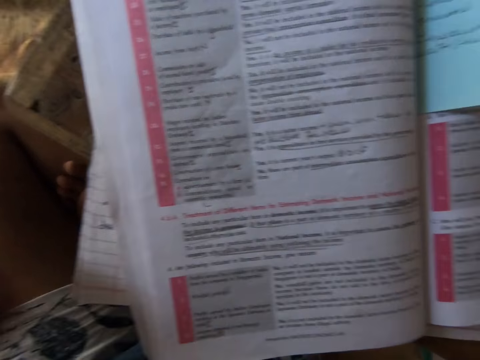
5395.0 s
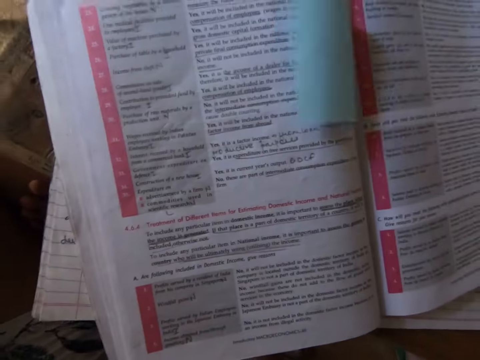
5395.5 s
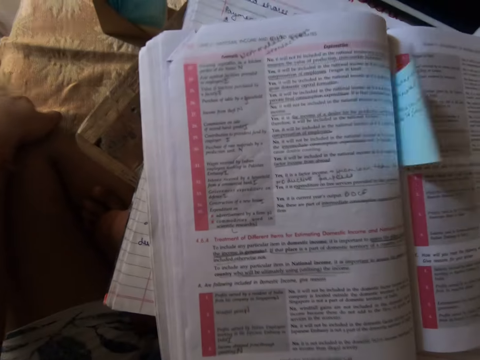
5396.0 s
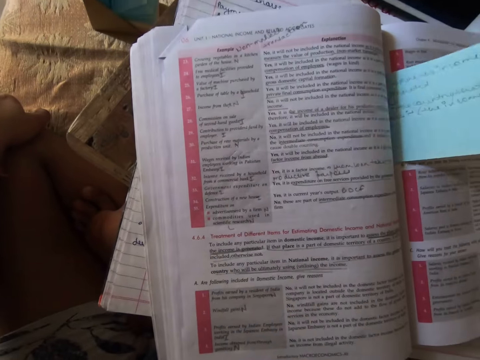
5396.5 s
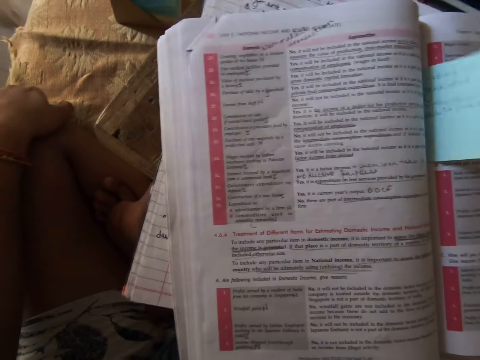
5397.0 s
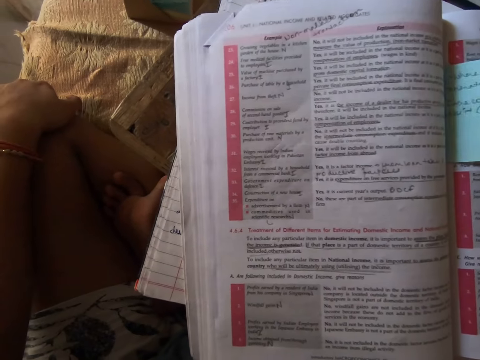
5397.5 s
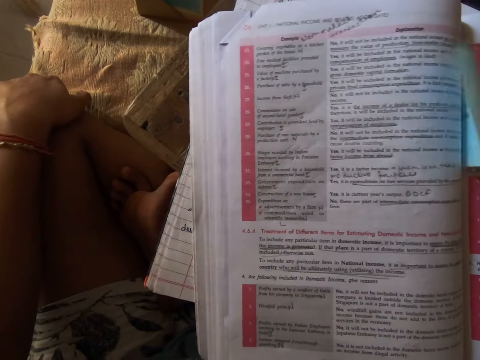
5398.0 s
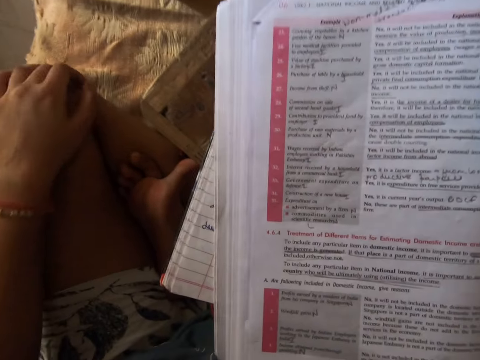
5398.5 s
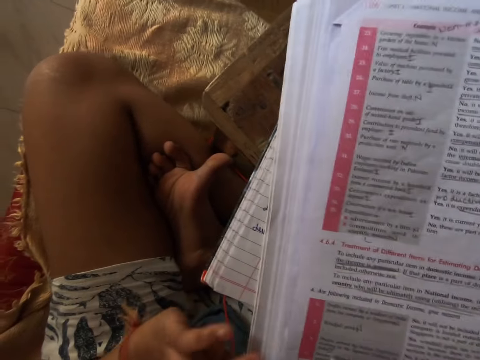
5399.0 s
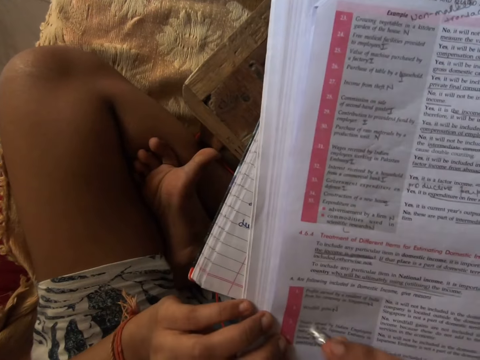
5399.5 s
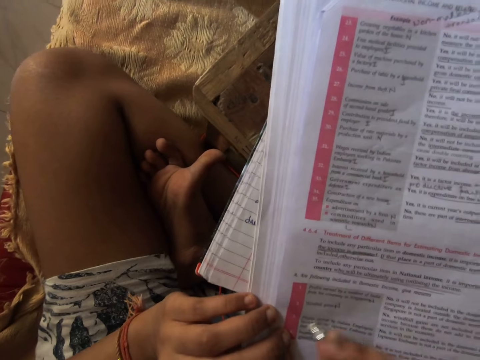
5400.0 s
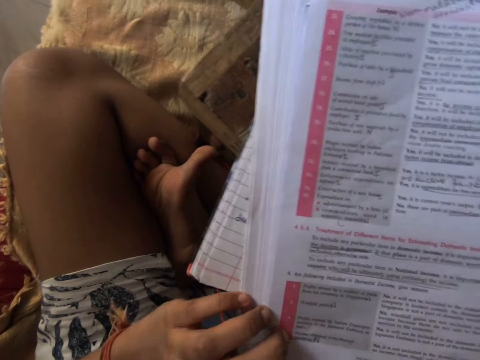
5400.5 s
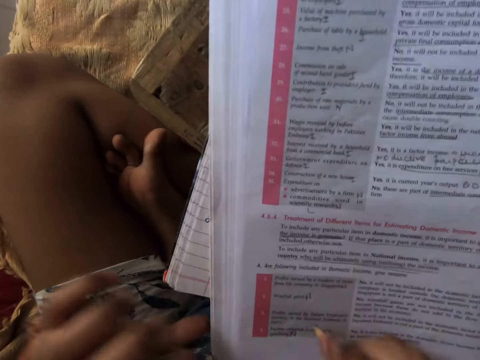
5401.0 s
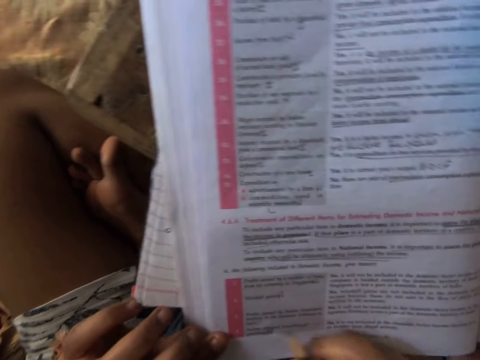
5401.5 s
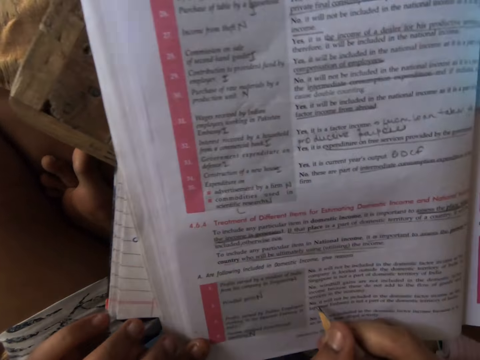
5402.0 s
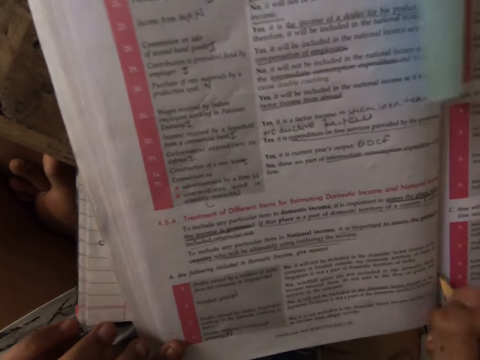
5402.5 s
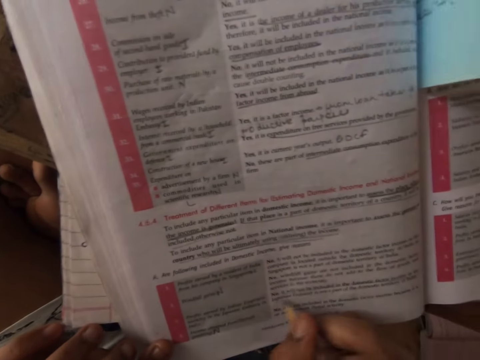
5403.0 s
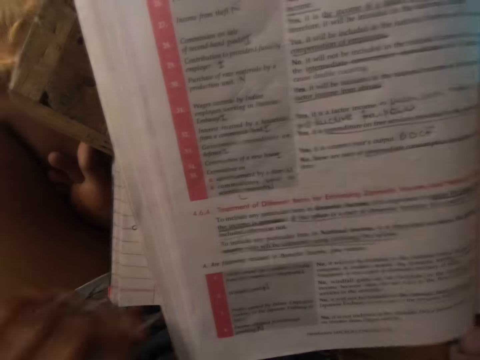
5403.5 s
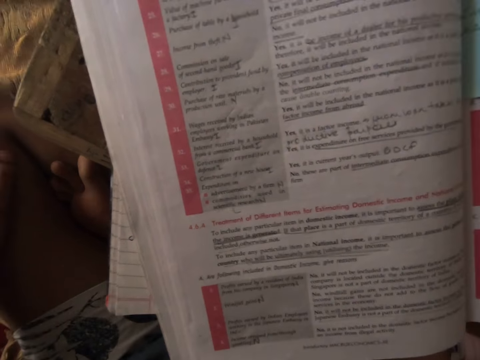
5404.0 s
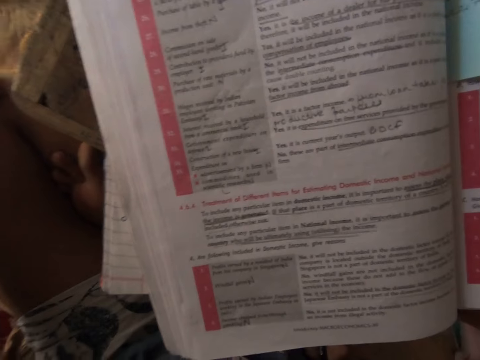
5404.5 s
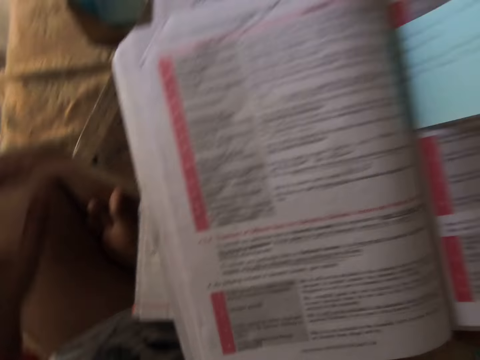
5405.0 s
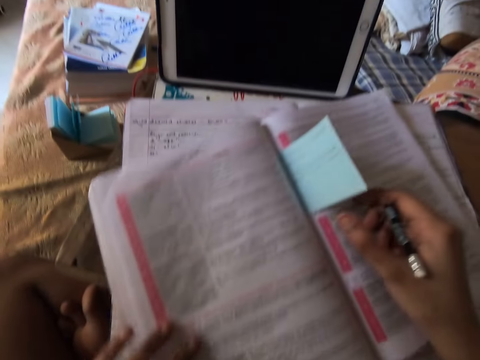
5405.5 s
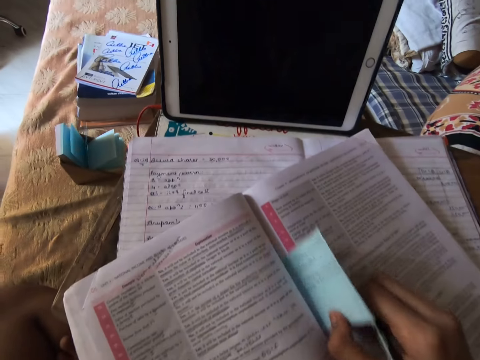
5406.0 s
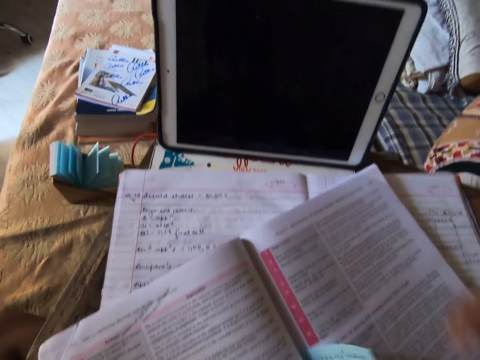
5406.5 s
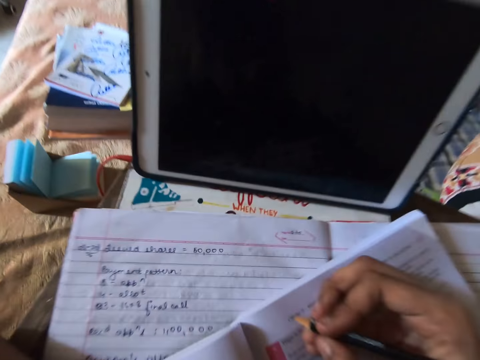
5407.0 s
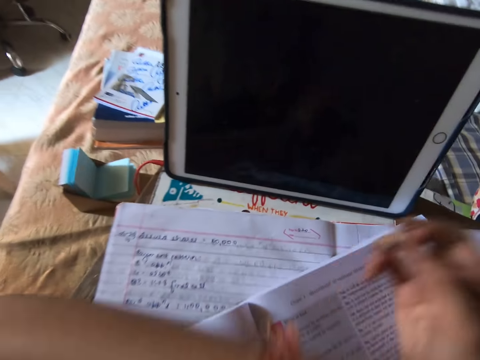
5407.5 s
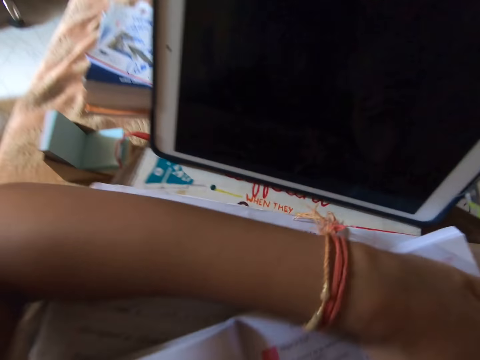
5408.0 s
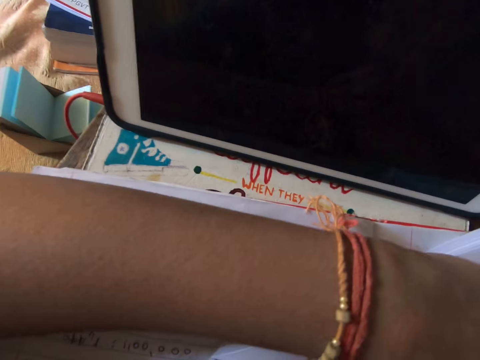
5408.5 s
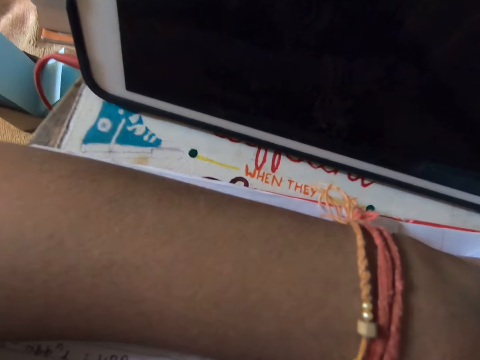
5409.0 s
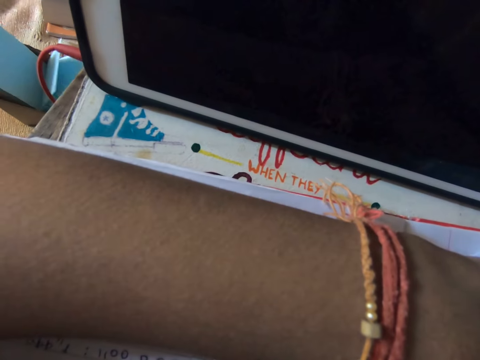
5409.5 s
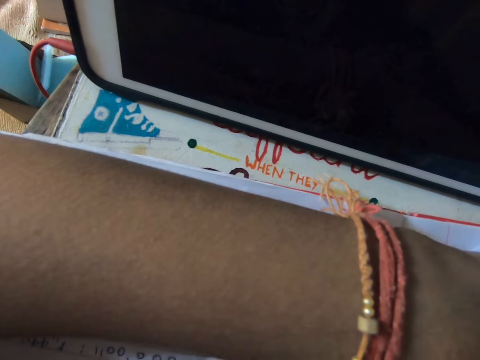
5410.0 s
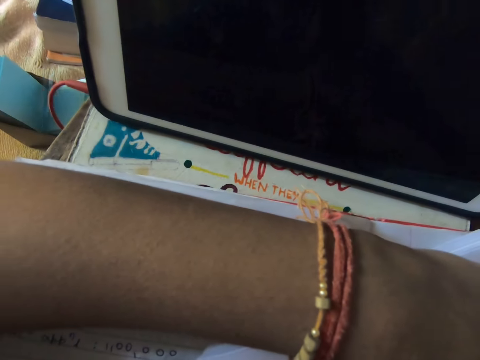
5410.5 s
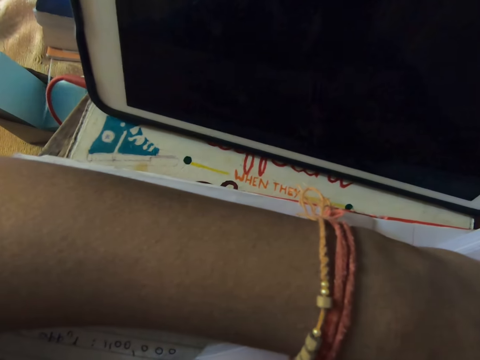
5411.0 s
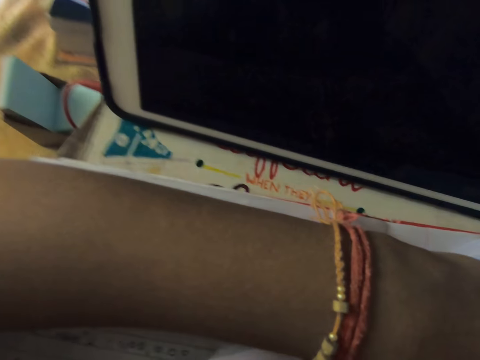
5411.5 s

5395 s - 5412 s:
The camera wearer places her left hand on her left leg. She holds her knee with the hand. She applies the eraser in the pencil on the textbook. She writes on the textbook with the pencil in her right hand. She adjusts the textbook with her left hand. She holds a piece of paper. She adjusts a sticky note with her right hand. She places her left hand on the book.

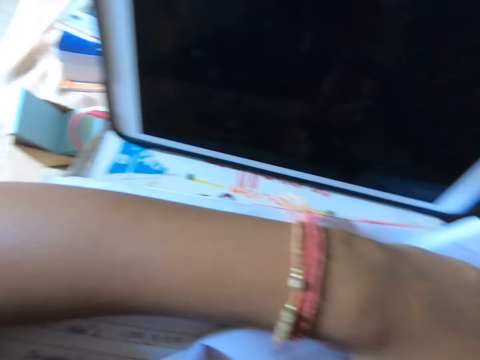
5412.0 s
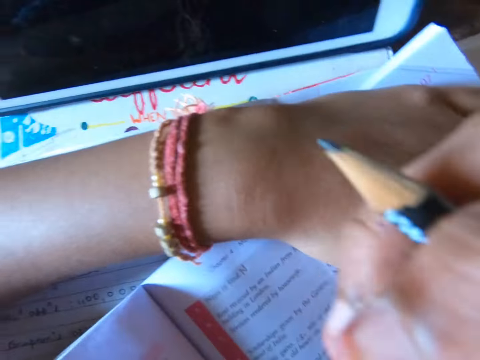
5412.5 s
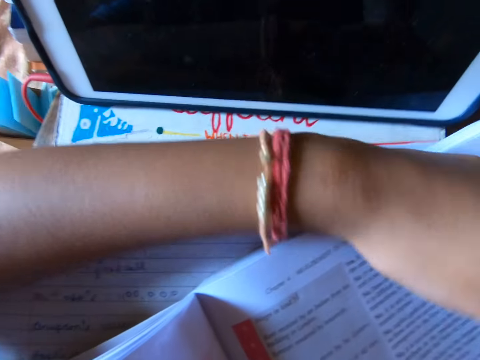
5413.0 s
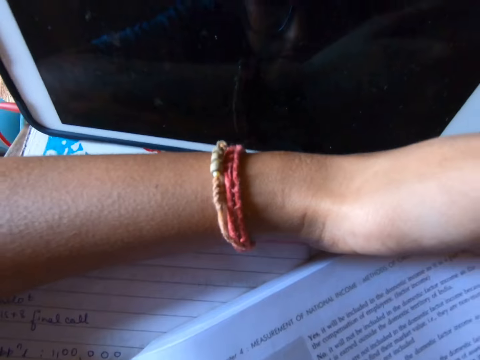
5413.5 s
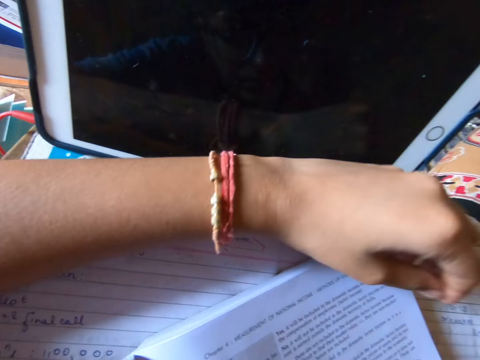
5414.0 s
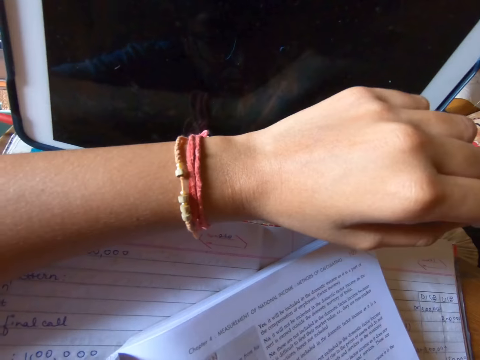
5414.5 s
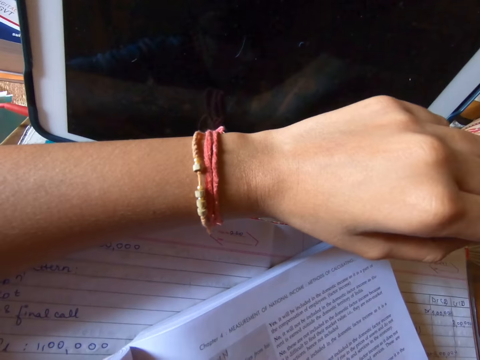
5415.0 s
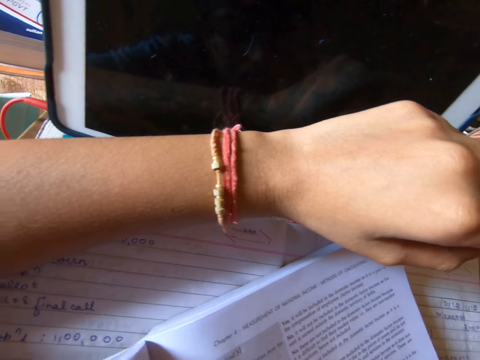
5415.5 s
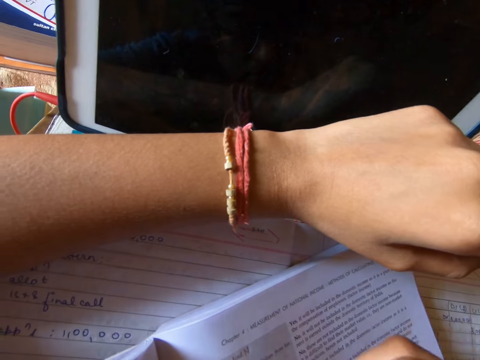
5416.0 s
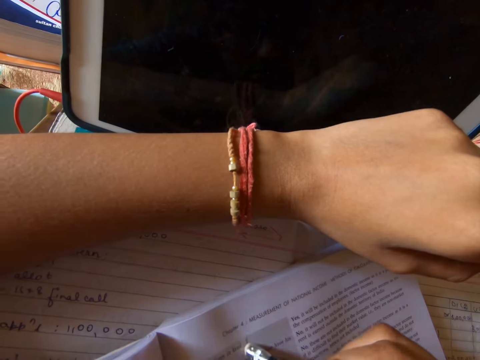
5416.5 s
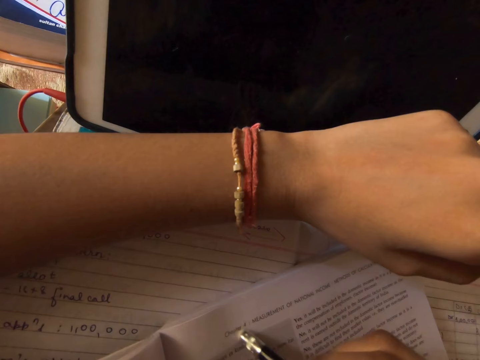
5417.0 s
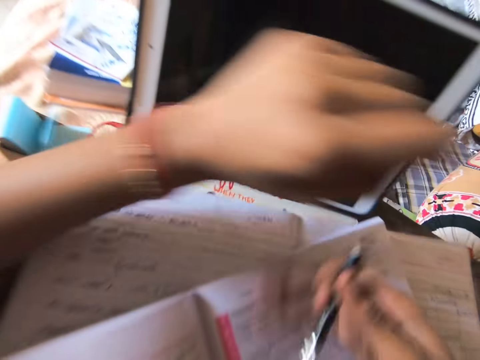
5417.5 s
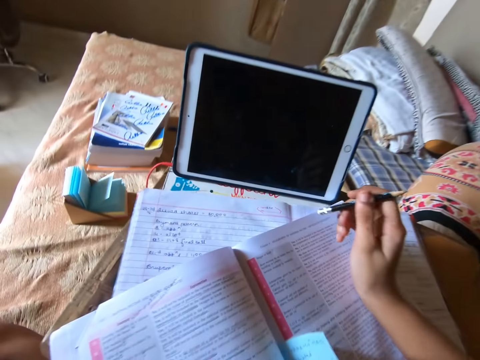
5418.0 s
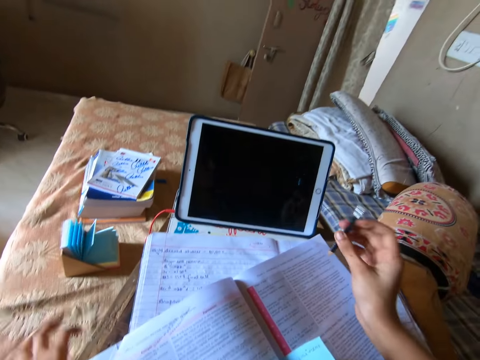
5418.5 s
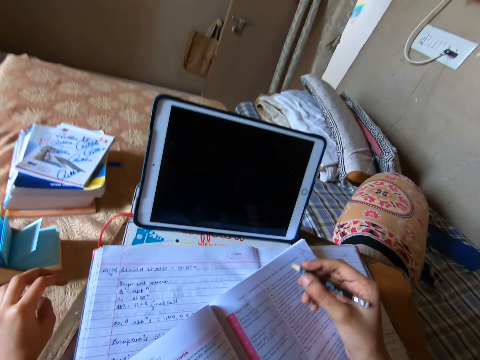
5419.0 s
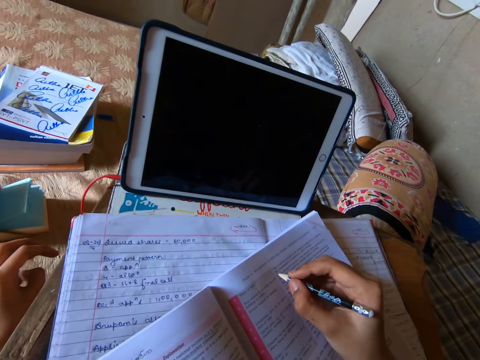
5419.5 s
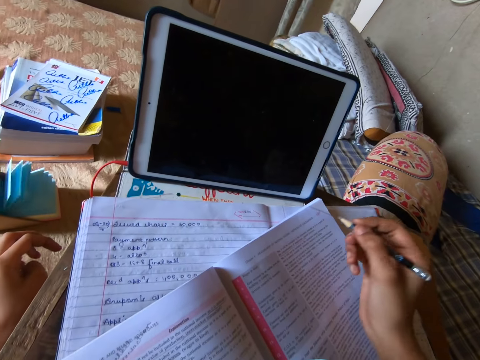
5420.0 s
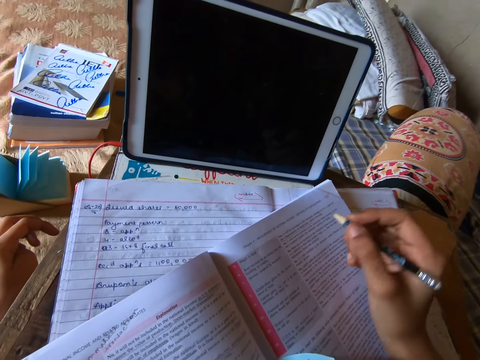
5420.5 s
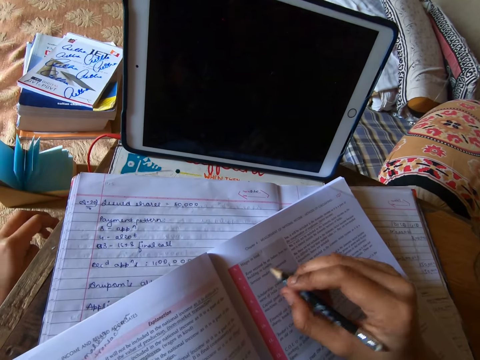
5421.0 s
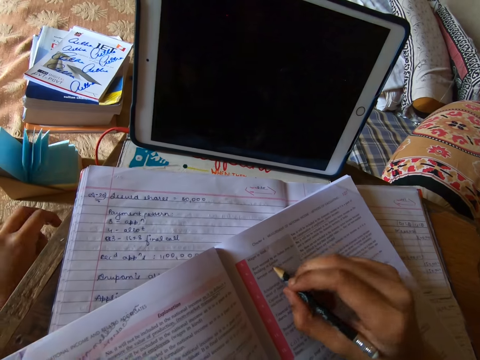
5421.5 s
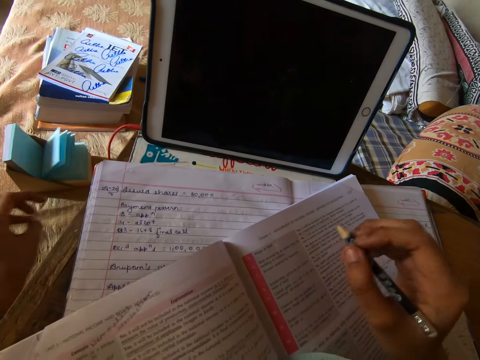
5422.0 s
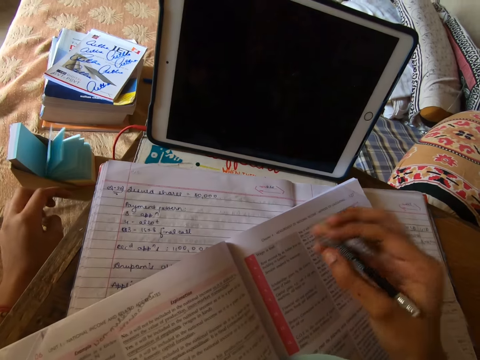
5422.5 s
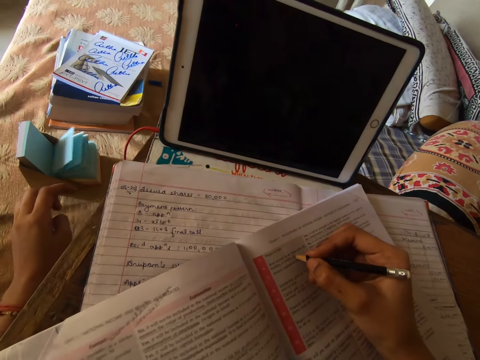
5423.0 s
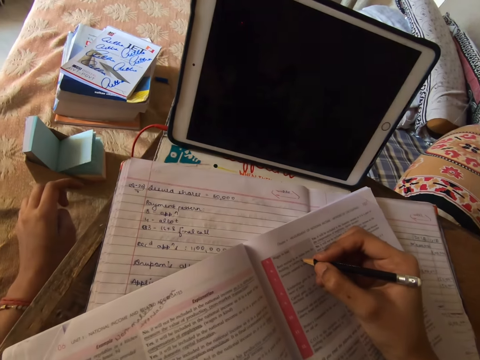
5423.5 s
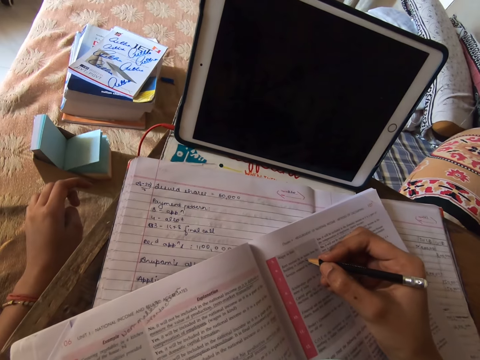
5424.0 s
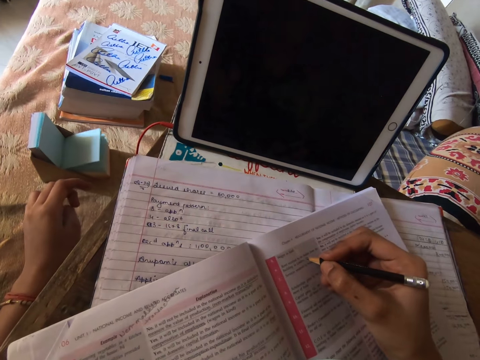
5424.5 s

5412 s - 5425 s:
The camera wearer applies the eraser in the pencil on the textbook. She dusts off dirt from the textbook with her right hand. She adjusts the pencil in her right hand. She holds the pencil. She writes on the textbook with the pencil in her right hand. She draws the line on the textbook. She writes on the textbook.
